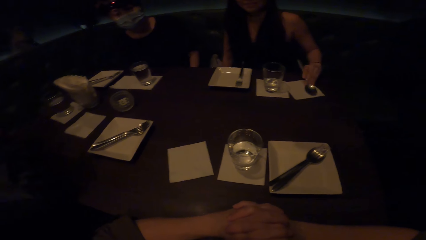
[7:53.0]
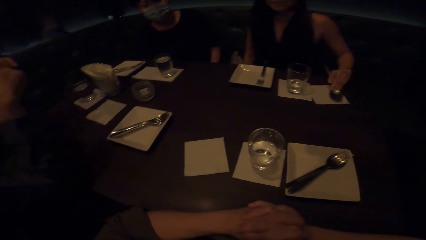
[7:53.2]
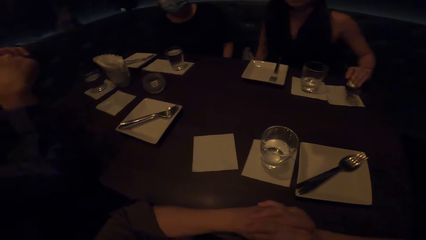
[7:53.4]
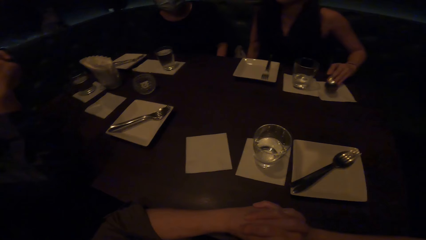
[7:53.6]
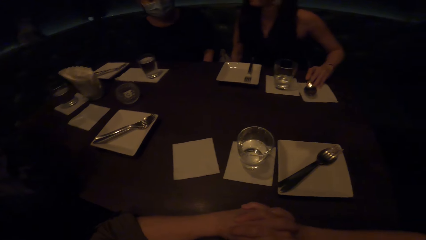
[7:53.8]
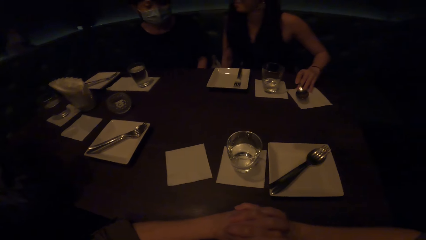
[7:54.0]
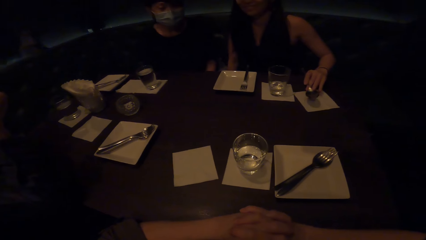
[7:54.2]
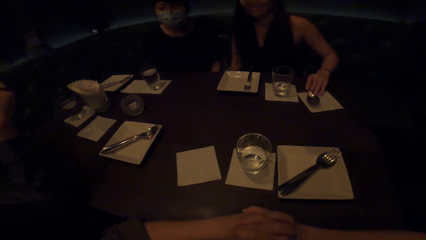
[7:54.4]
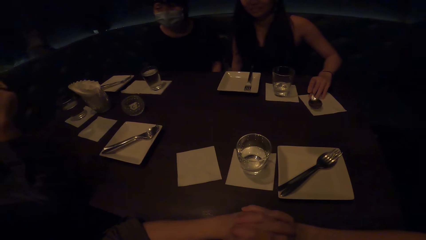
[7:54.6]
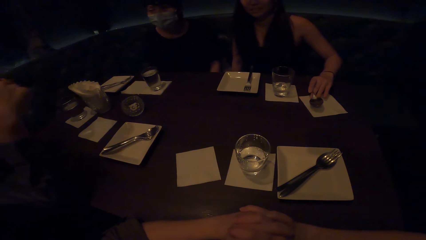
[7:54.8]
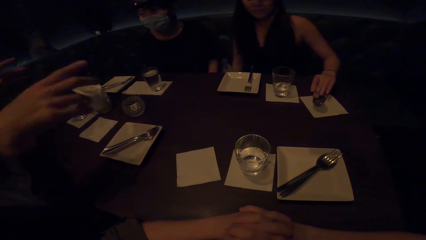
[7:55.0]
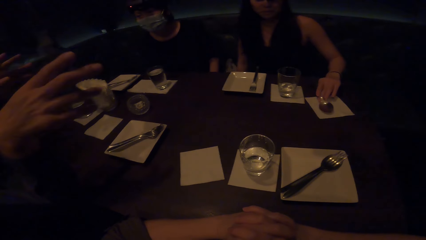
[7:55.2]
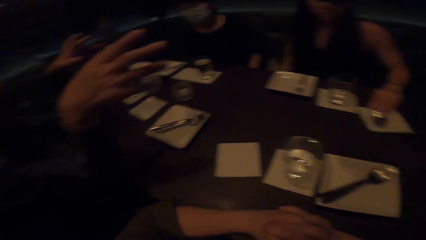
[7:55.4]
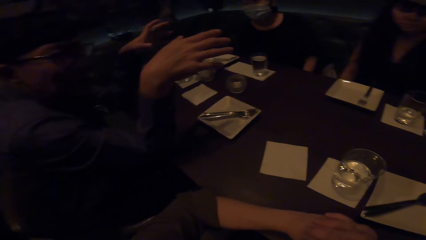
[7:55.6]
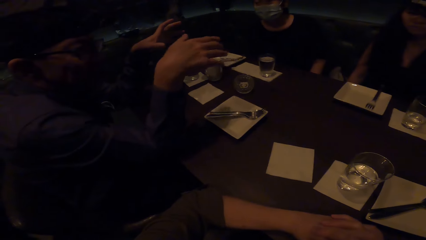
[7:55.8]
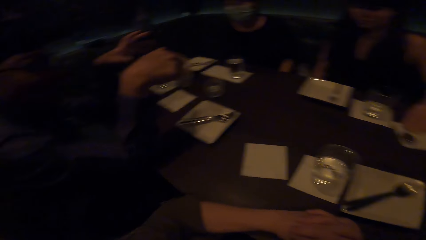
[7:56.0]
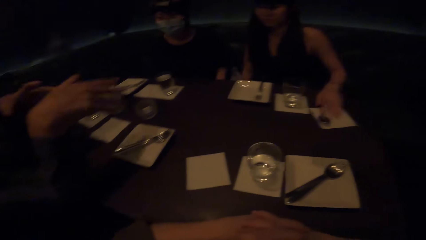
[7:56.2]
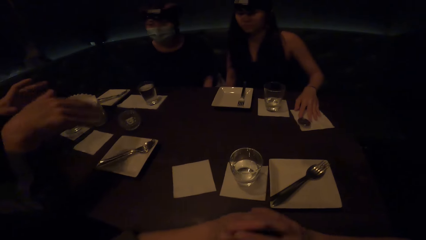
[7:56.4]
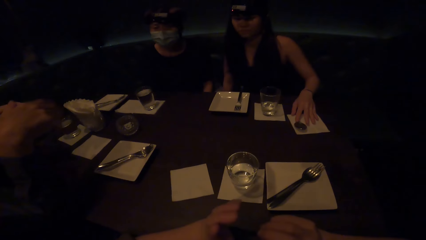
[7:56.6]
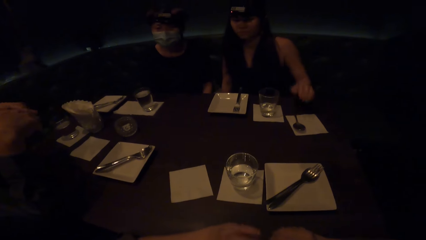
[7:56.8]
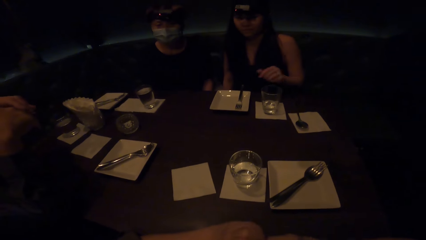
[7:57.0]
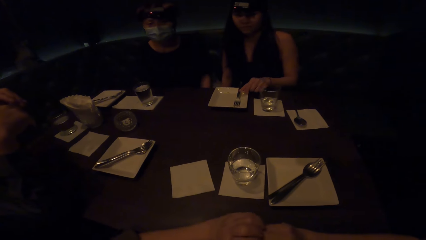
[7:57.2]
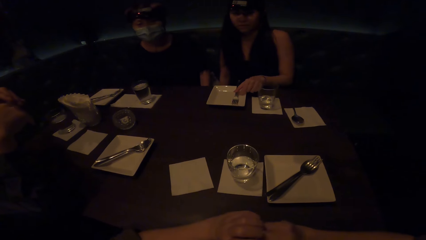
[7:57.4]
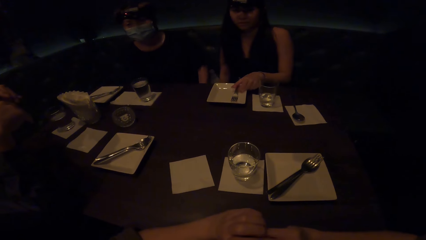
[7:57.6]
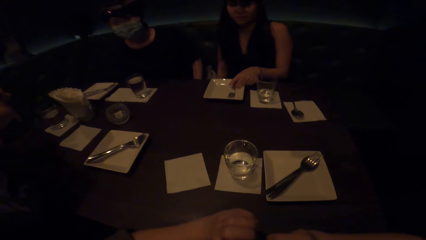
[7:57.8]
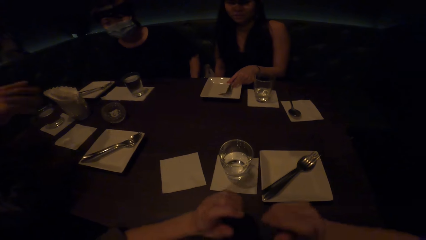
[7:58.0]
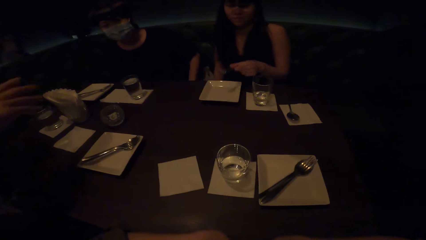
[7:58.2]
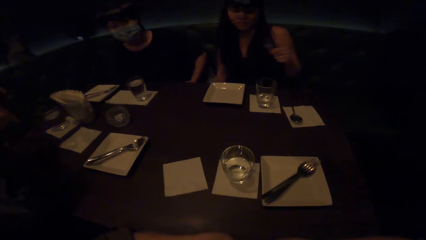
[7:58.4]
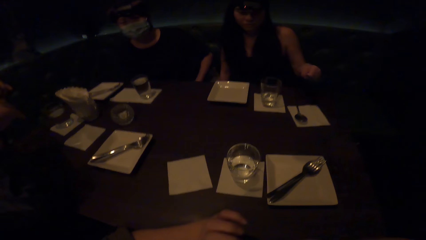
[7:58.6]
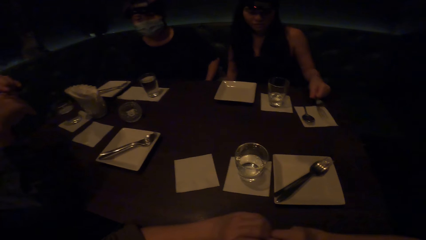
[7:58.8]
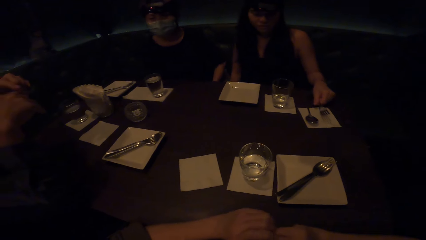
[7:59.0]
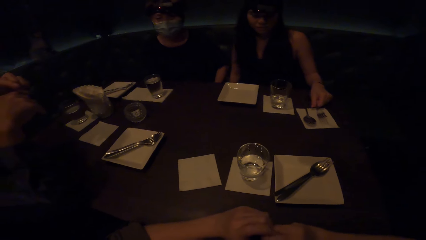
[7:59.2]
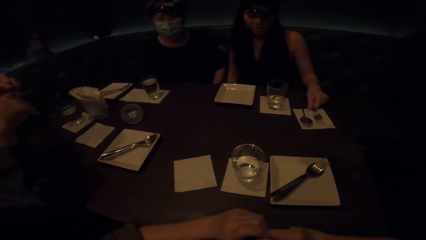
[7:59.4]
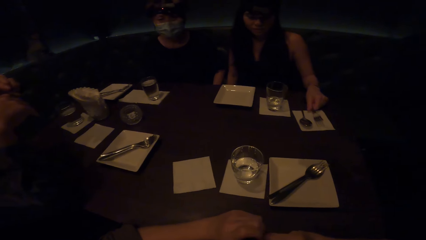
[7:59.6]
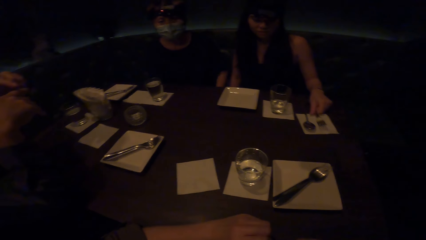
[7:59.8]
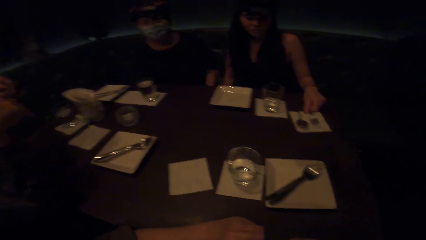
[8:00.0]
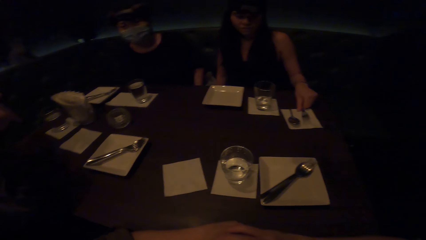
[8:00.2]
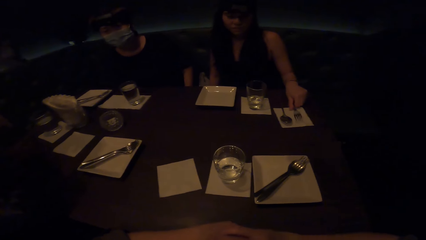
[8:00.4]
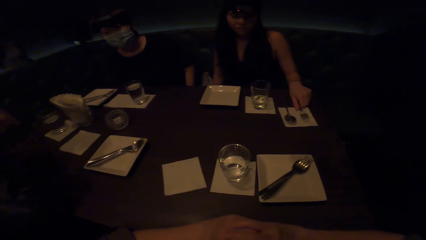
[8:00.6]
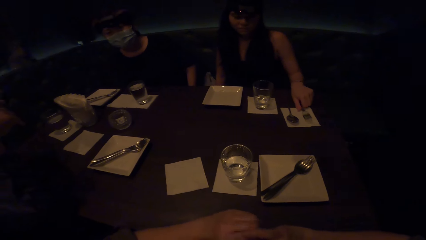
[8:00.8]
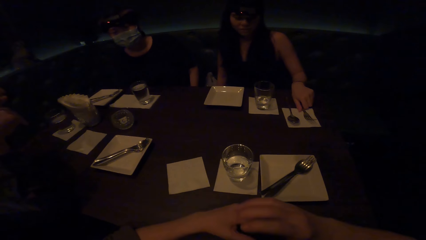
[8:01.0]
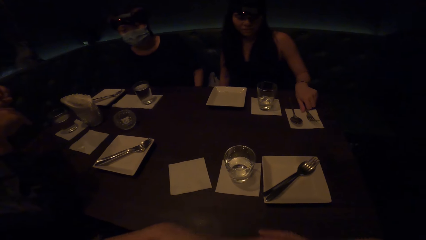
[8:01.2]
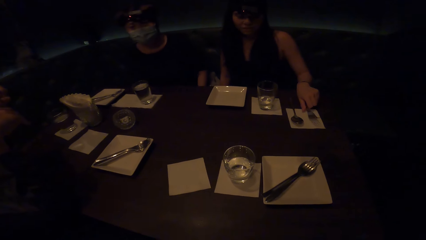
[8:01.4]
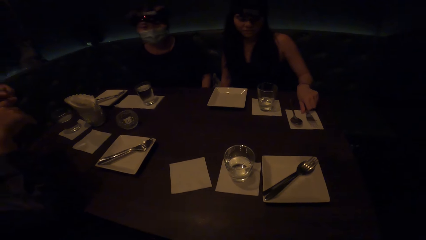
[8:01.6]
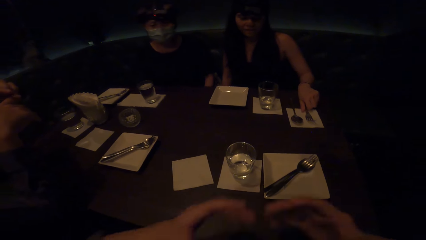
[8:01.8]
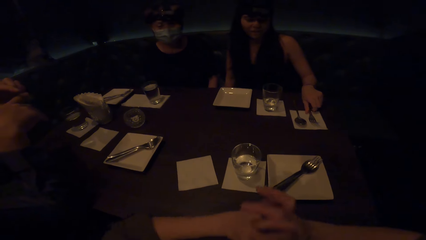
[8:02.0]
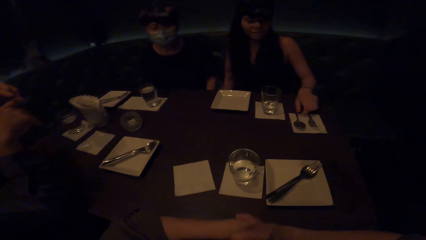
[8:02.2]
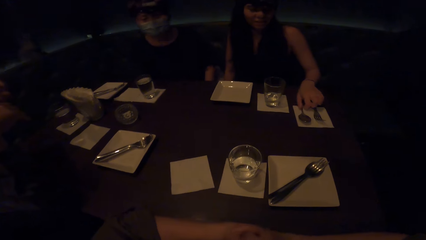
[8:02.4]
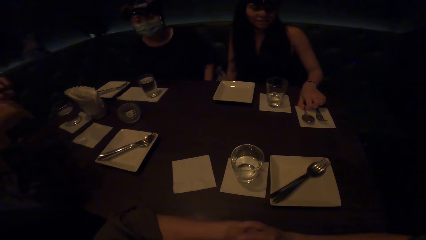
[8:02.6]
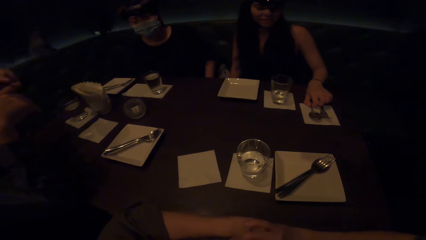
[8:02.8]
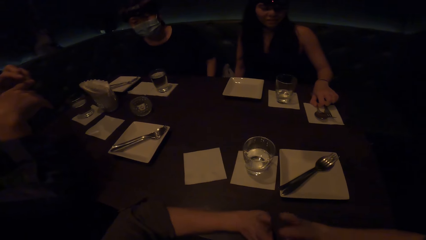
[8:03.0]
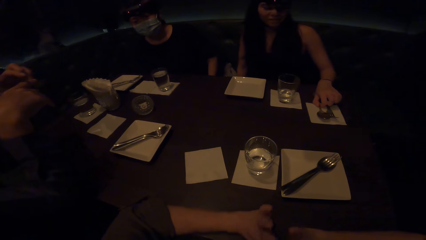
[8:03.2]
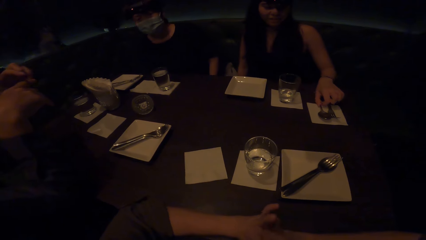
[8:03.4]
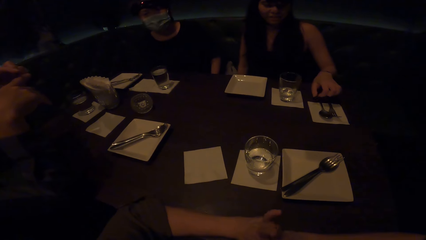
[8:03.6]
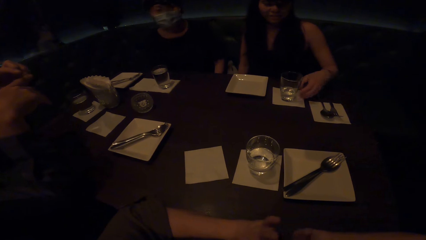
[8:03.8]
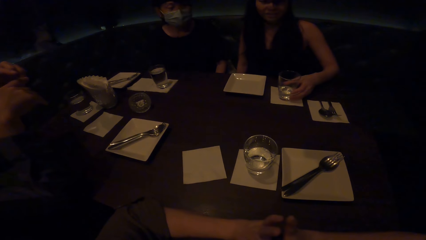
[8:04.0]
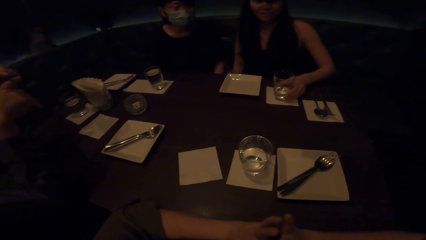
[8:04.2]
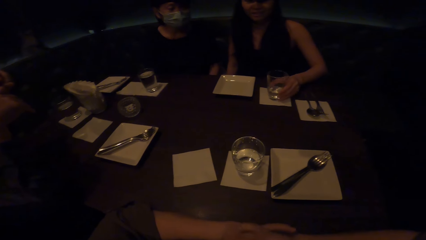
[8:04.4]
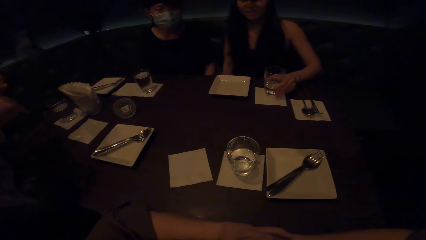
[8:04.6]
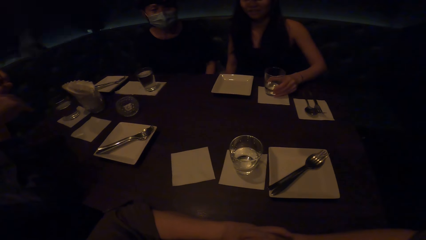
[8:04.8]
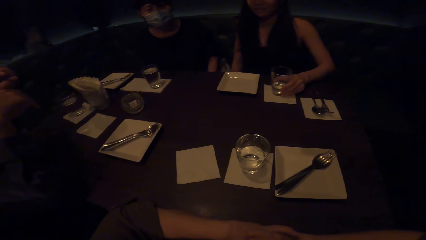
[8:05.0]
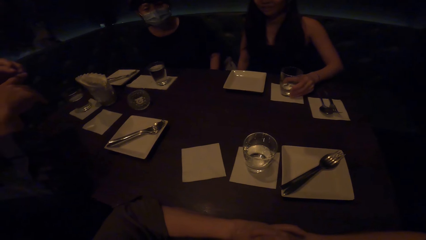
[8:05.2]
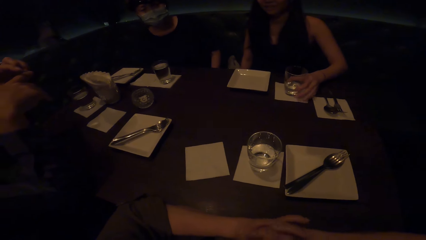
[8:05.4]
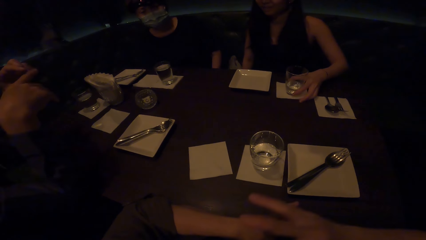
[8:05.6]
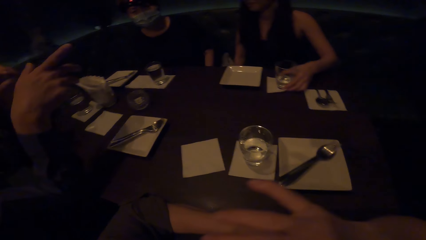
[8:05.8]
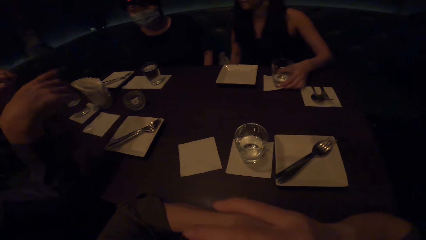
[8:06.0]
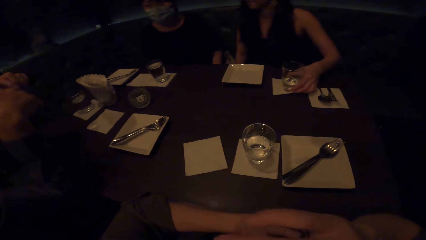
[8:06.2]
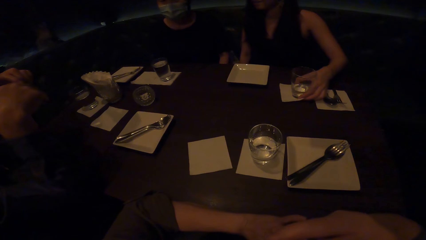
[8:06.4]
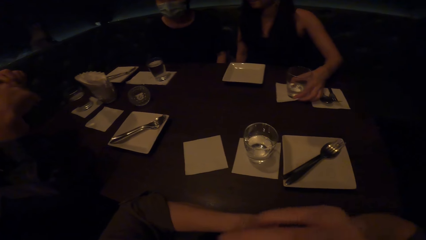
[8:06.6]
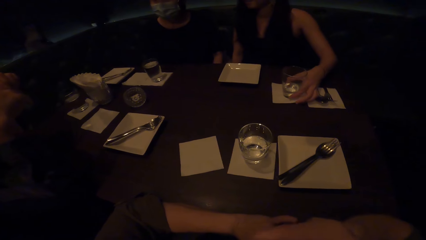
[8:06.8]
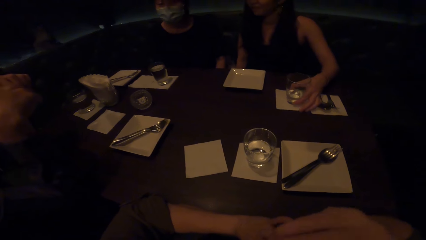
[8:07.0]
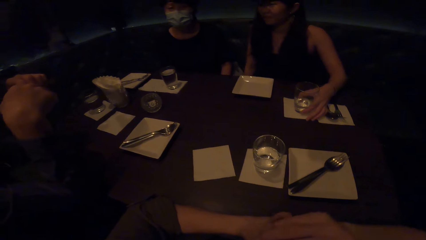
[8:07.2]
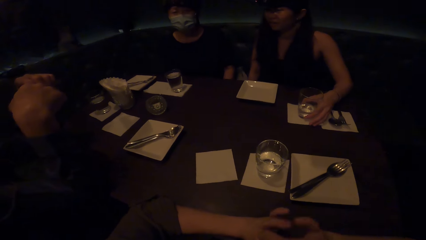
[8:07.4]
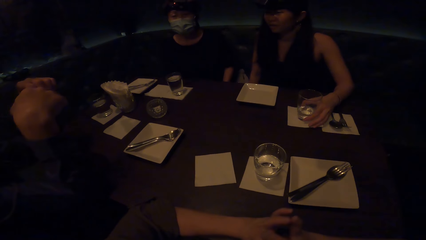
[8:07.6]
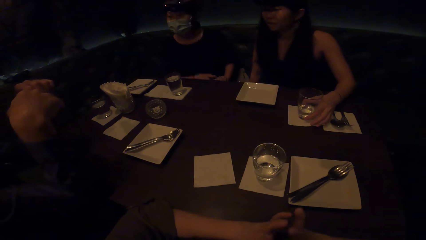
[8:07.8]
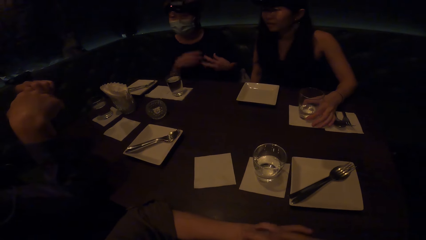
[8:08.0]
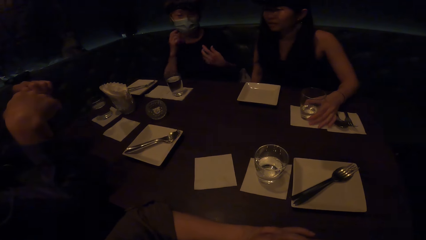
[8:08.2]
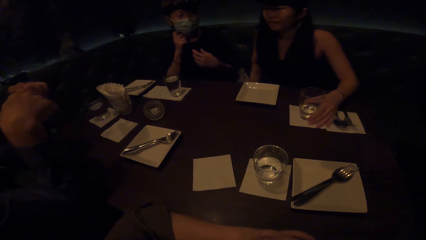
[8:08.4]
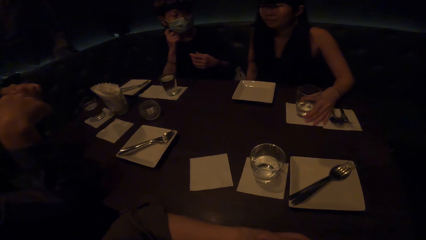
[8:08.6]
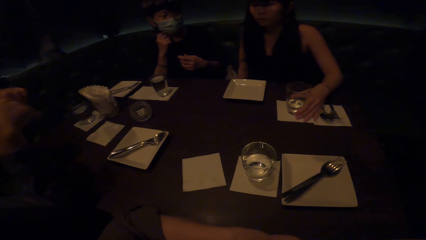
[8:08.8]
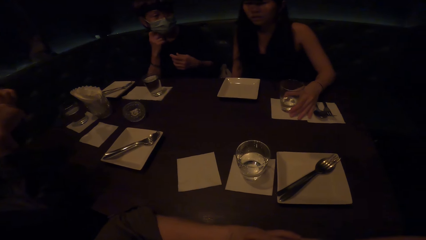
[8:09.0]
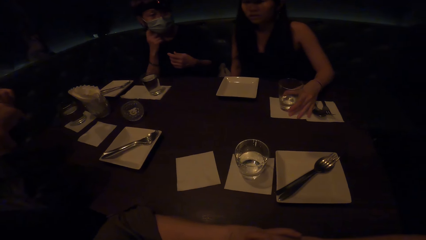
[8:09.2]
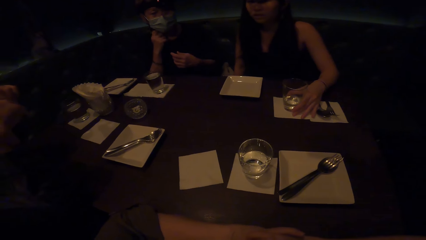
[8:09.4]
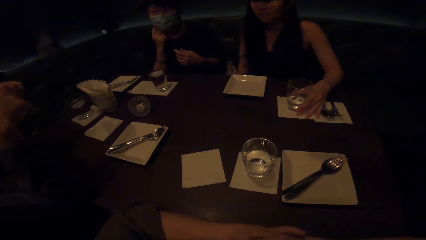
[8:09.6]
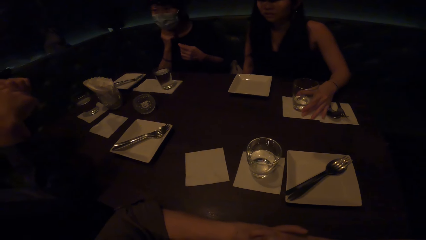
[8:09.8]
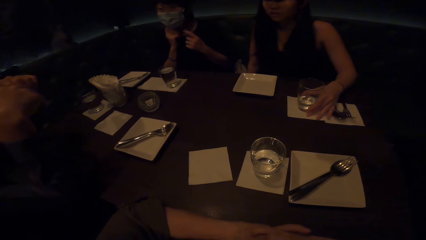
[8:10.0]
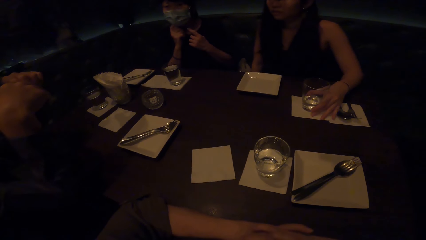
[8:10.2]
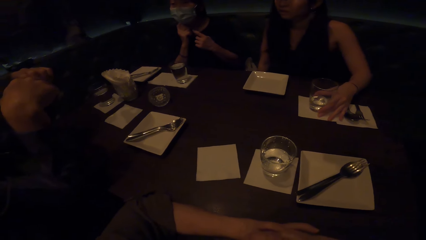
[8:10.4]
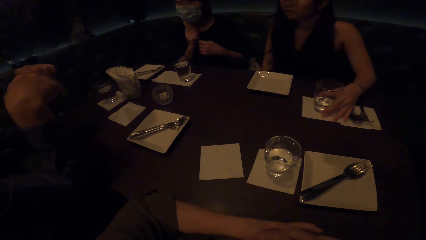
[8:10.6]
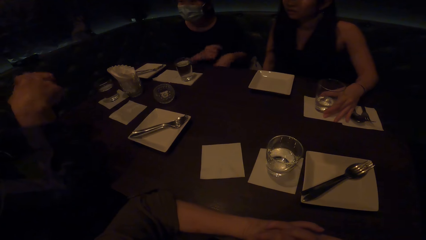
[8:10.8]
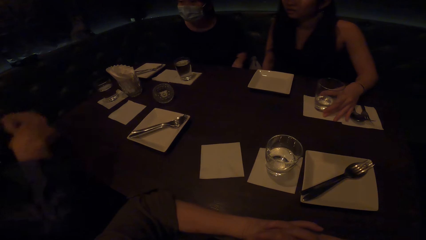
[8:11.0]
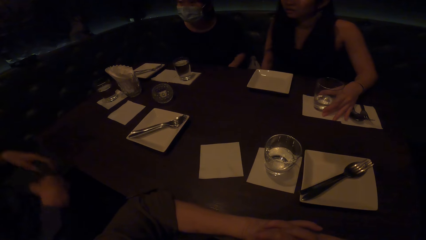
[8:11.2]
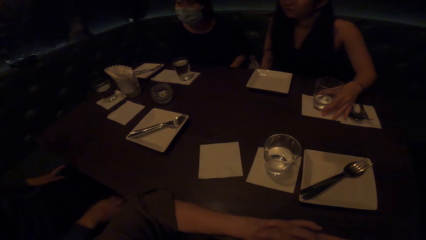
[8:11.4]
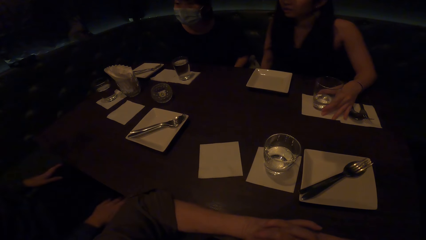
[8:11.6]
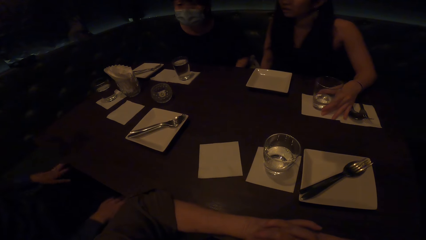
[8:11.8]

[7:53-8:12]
A woman places the spoon on the serviette. A man interacts with the camera wearer. The man interacts with friends in gestures. The woman picks up the fork on the plate and picks up the fork on the serviette. The camera wearer interacts with the woman. The woman moves the glass on the table. The man interacts with another woman. Another man touches the face area.
